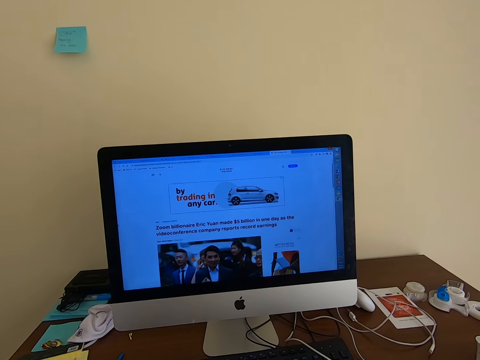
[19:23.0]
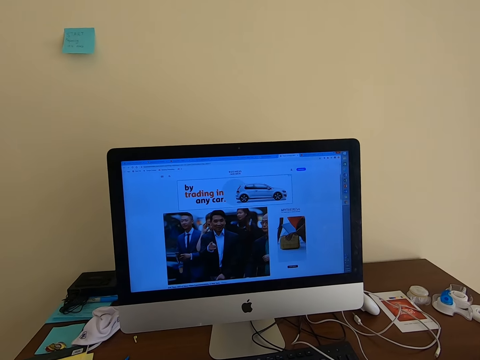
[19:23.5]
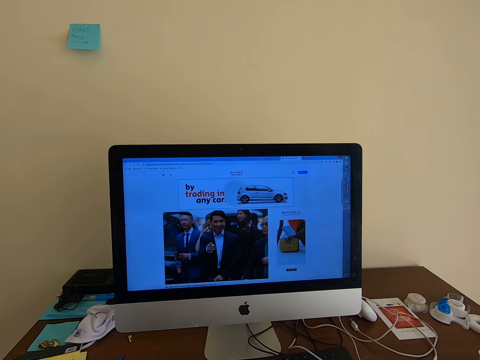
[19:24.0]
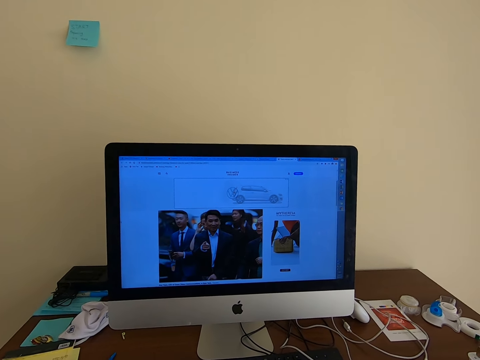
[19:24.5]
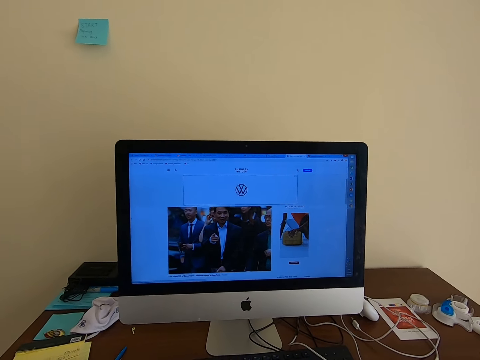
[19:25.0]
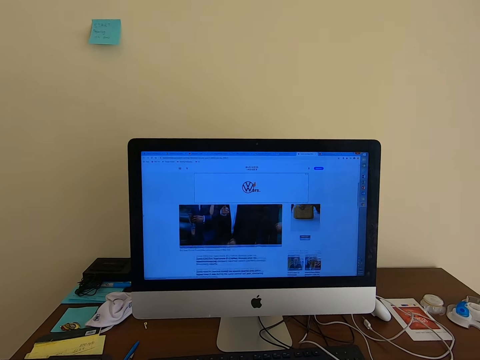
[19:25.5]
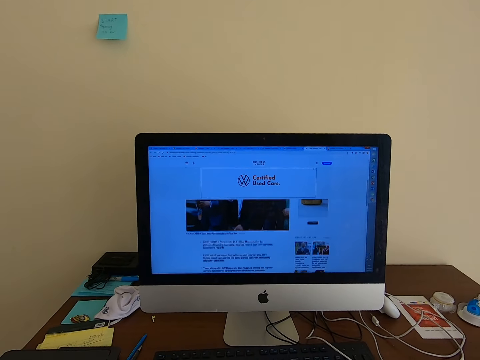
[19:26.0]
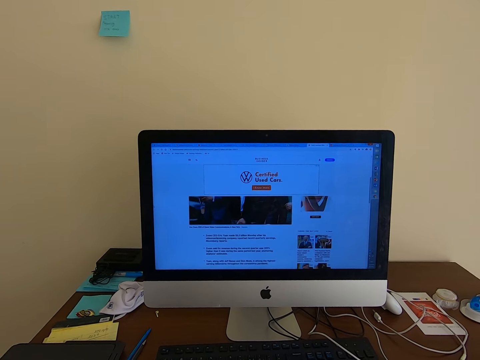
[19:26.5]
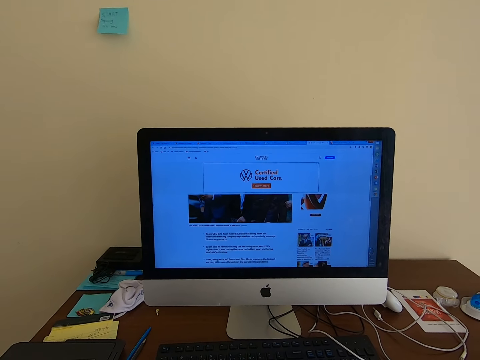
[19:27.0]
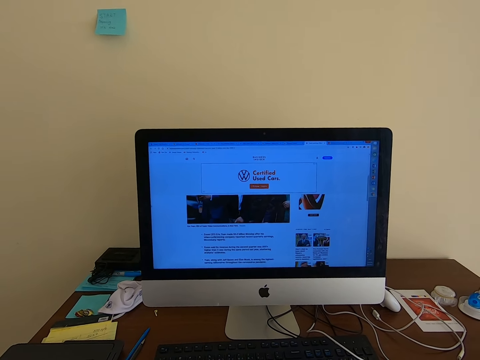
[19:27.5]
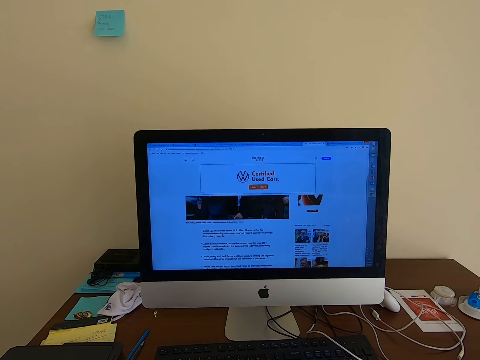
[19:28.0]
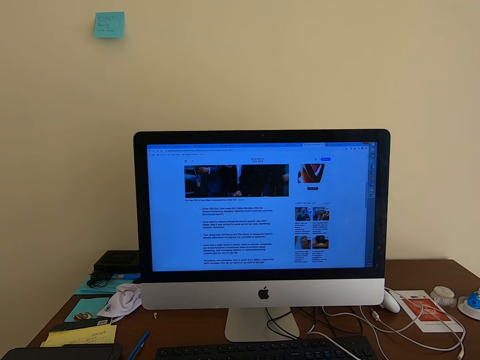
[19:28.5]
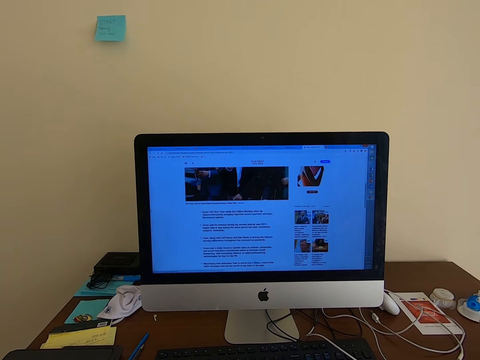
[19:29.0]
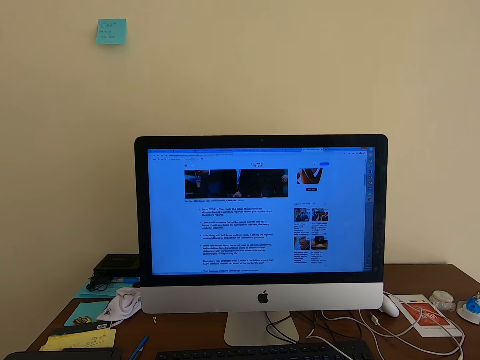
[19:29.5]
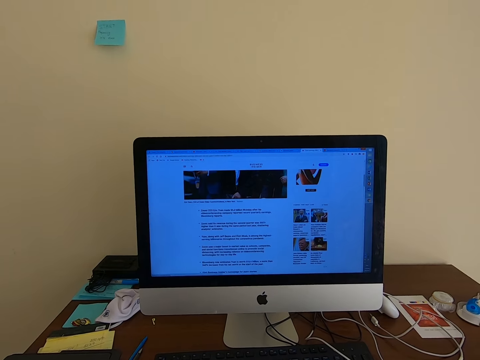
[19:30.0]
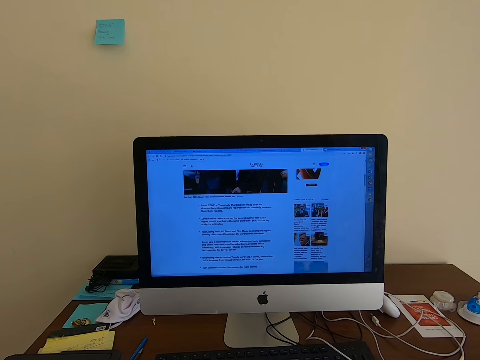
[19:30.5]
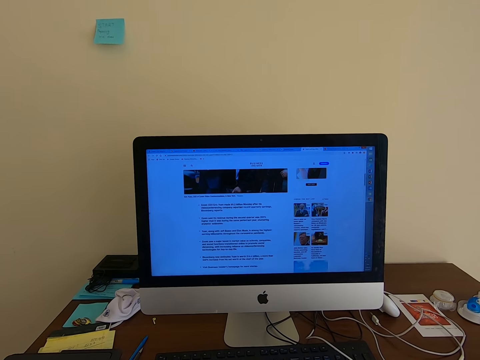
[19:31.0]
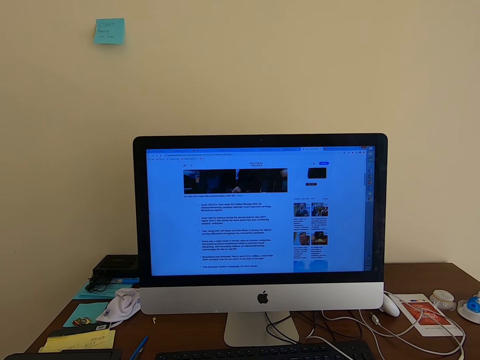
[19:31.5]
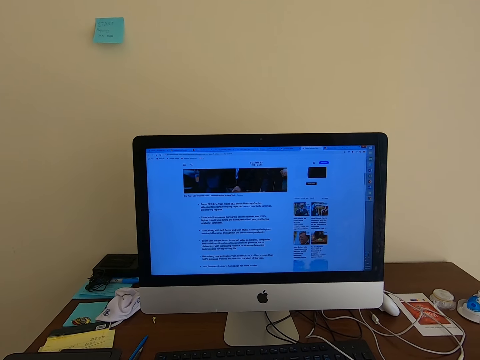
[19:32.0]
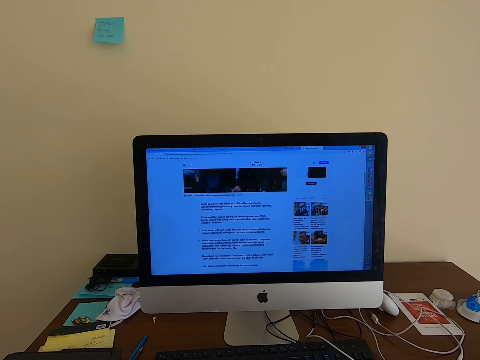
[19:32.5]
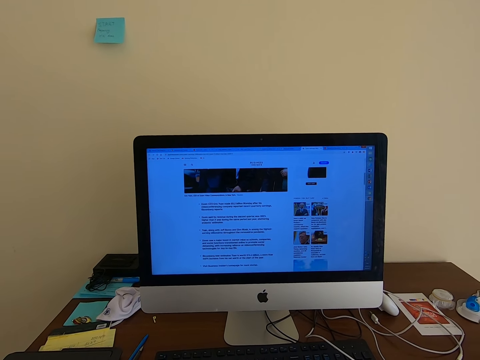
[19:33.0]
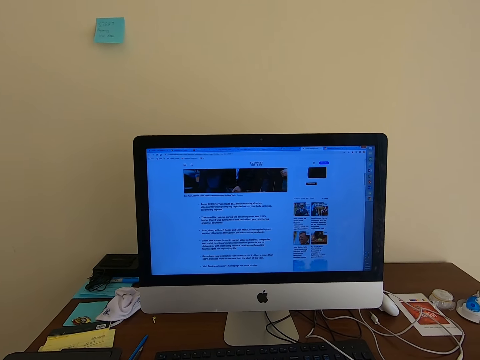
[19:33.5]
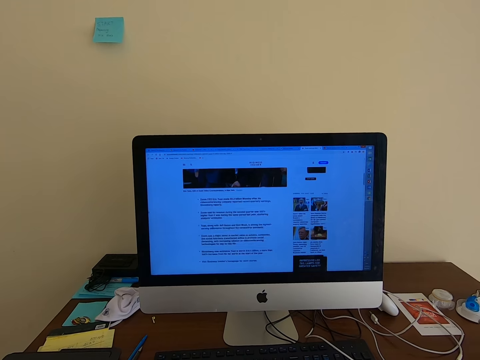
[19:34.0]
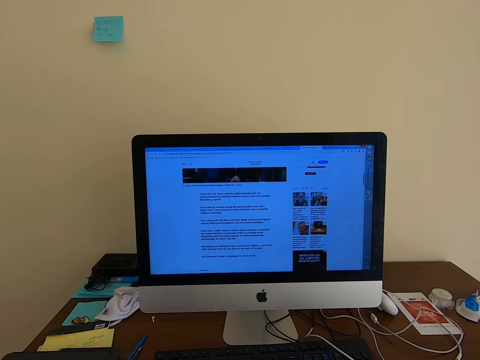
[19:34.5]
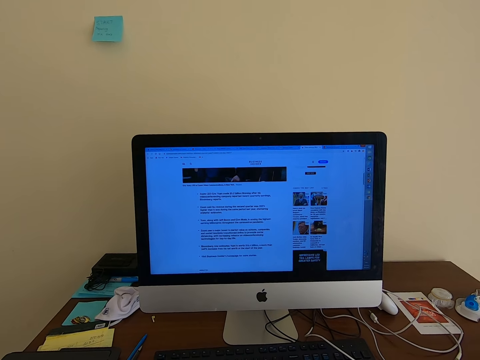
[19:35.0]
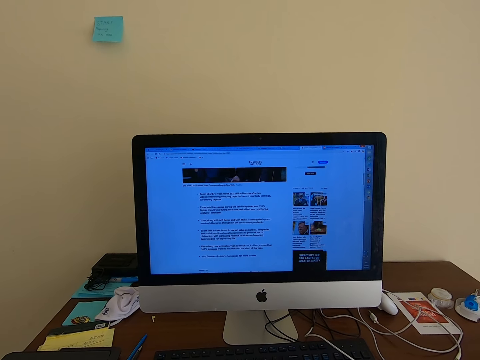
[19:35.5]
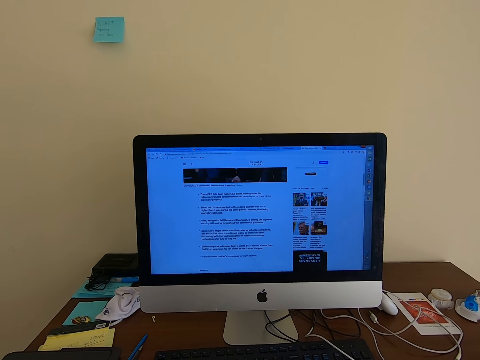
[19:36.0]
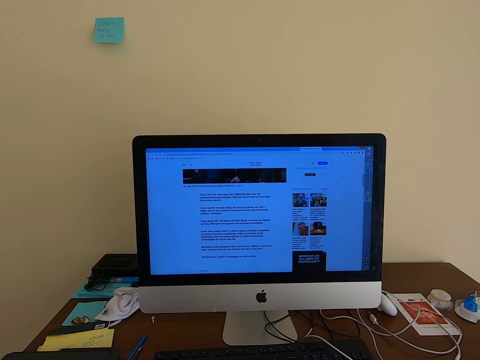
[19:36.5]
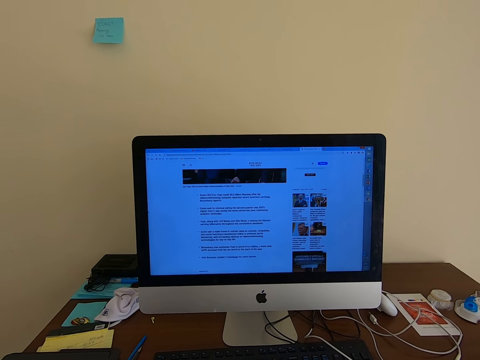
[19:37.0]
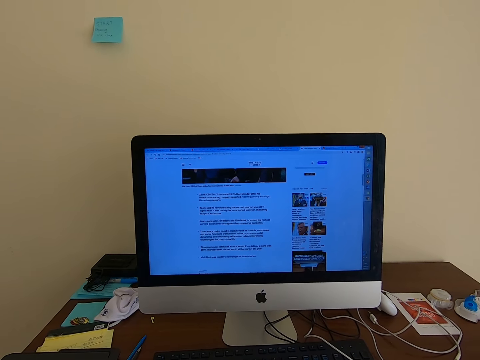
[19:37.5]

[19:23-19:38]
The camera wearer operates the keyboard. They look at the desktop. They scroll the mouse. They operate the keyboard. They scroll the mouse. They look at the desktop. They operate the keyboard. They scroll the mouse. They look at the desktop. They operate the keyboard. They scroll the mouse. They look at the desktop.

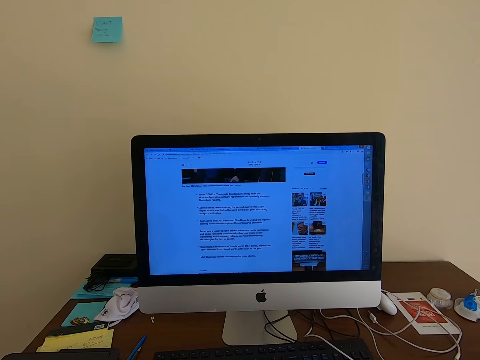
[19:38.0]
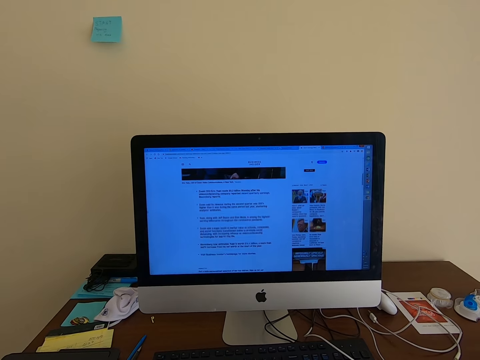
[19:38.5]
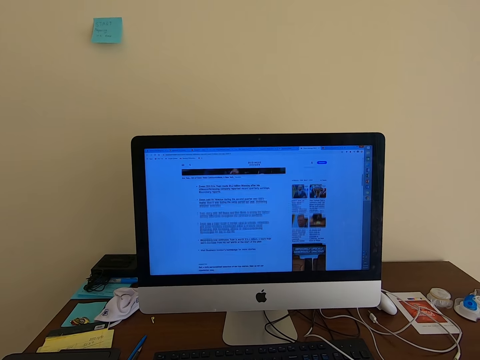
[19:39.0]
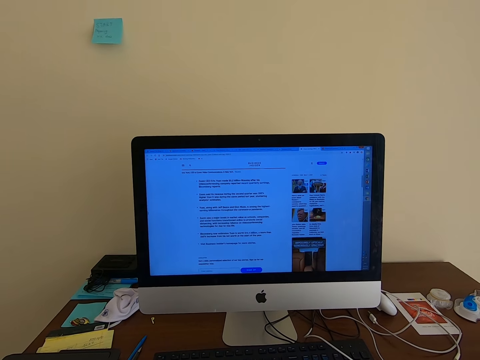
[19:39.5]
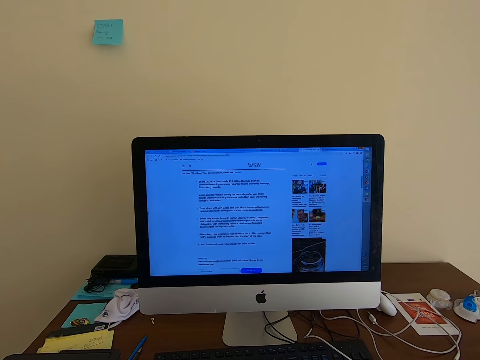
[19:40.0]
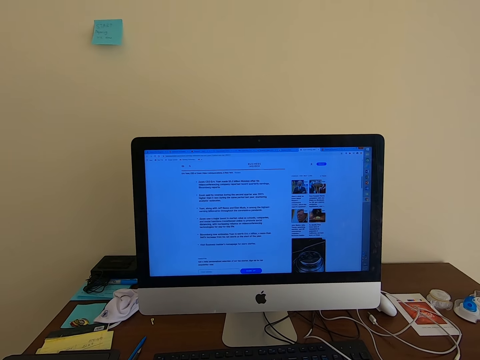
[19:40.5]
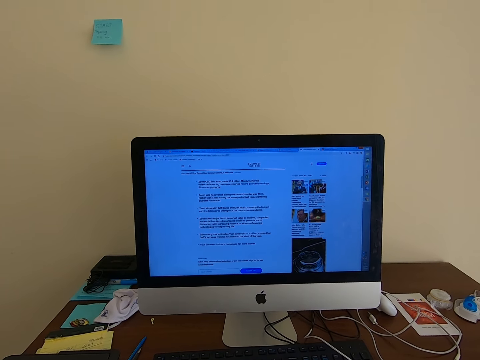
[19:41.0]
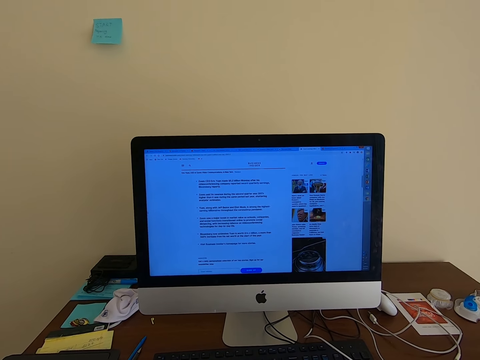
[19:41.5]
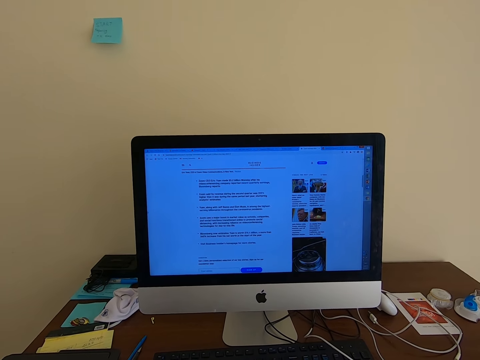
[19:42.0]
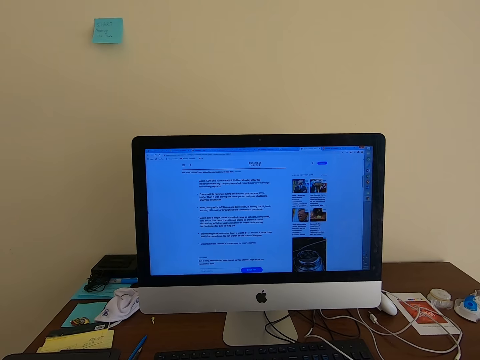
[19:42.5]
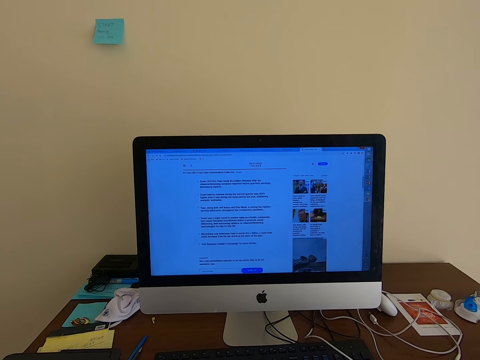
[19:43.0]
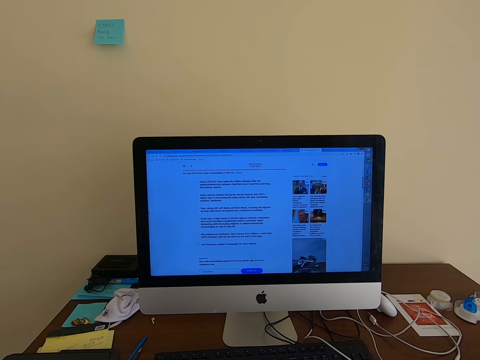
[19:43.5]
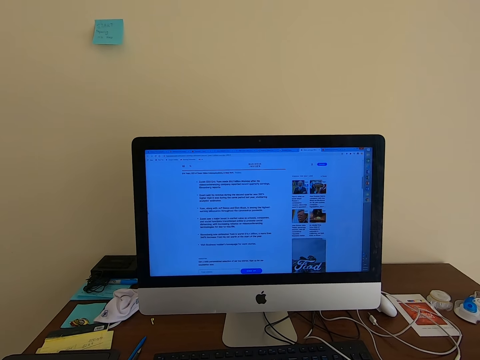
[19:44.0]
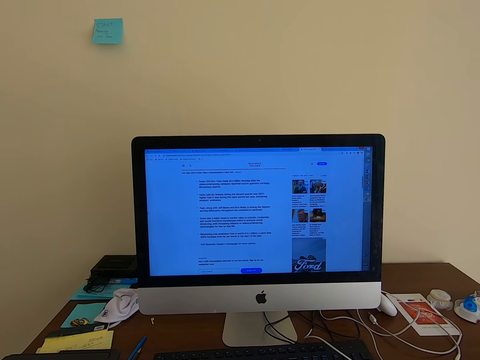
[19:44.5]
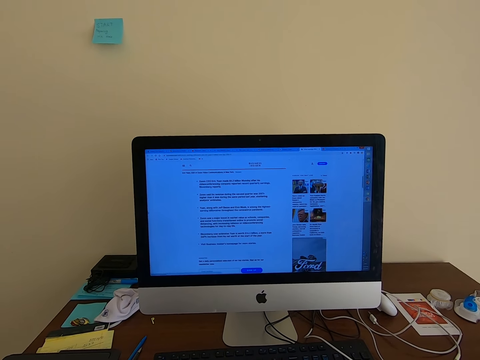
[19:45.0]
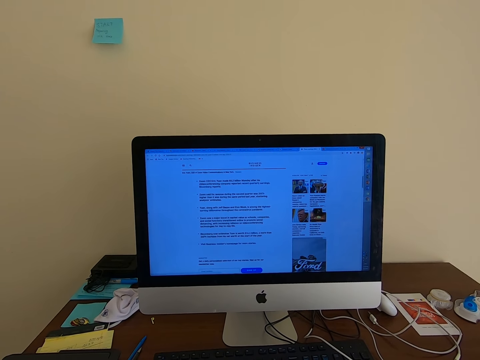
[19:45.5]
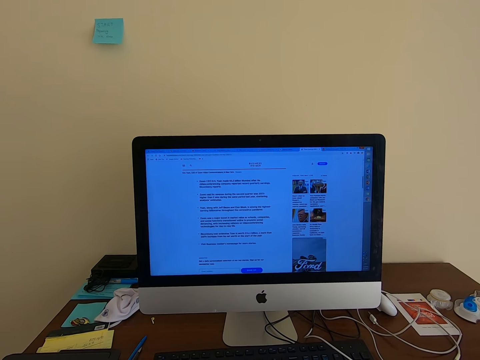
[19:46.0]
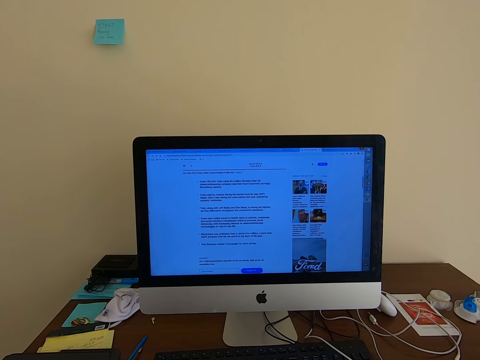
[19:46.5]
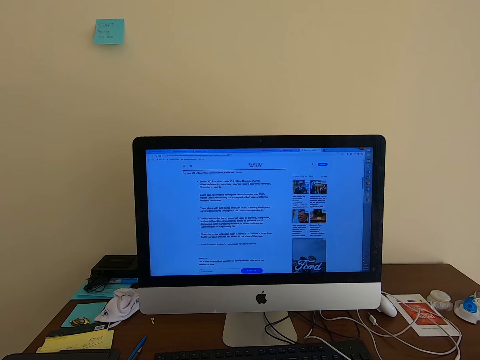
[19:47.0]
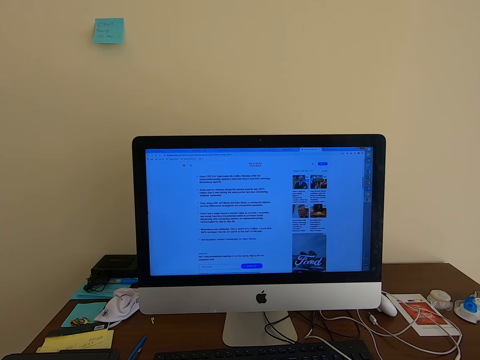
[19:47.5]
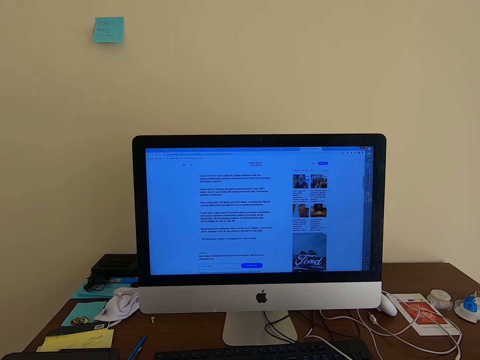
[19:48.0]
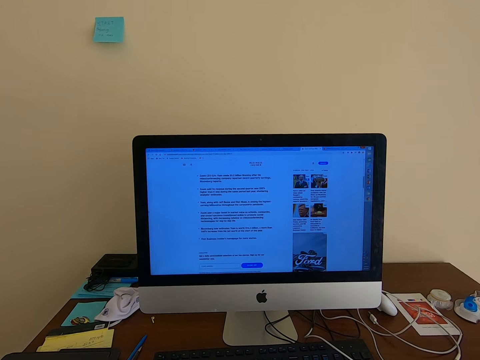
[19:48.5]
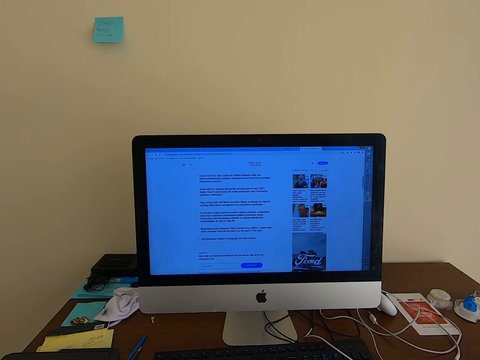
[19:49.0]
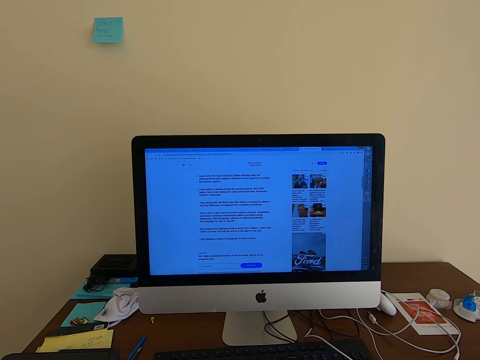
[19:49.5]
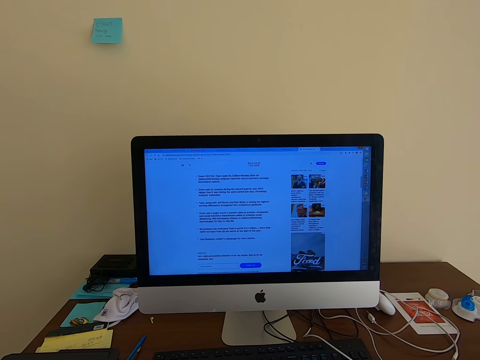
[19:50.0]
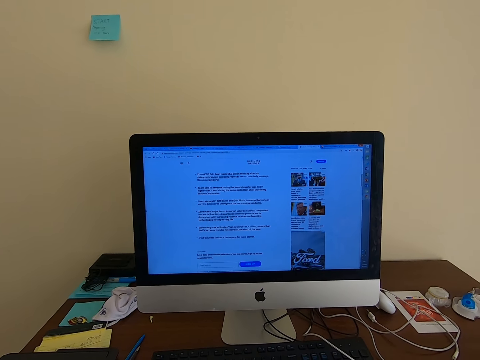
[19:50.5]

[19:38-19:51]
The camera wearer operates the keyboard. They scroll the mouse. They look at the desktop. They scroll the mouse.
